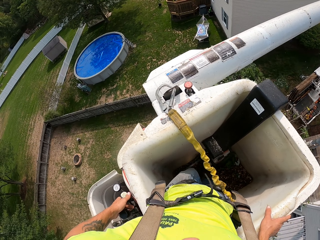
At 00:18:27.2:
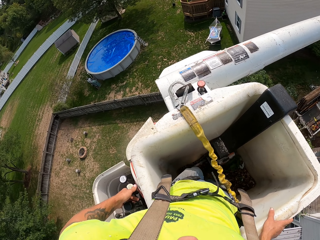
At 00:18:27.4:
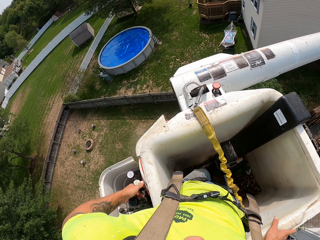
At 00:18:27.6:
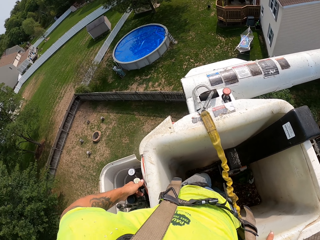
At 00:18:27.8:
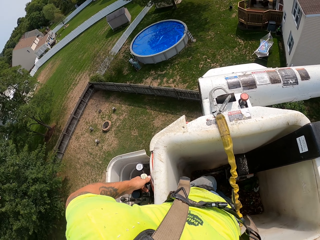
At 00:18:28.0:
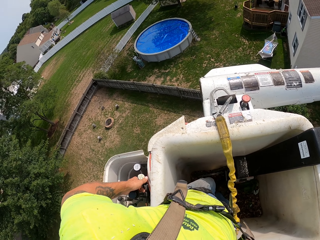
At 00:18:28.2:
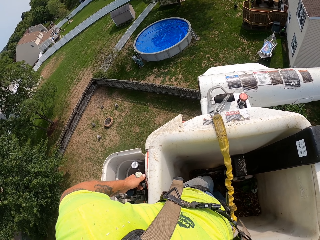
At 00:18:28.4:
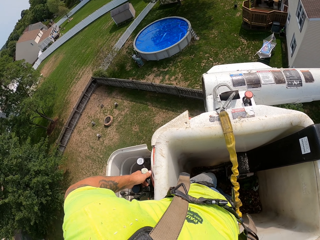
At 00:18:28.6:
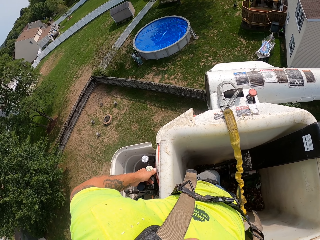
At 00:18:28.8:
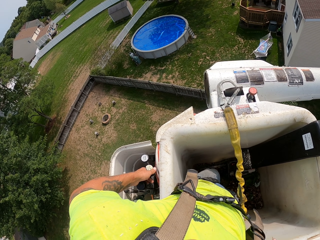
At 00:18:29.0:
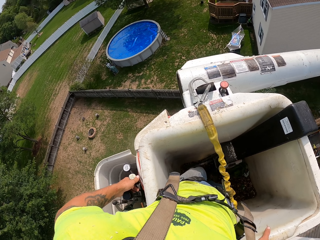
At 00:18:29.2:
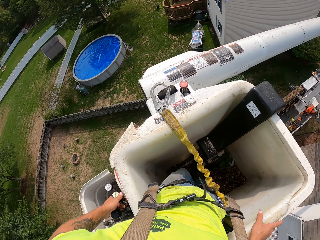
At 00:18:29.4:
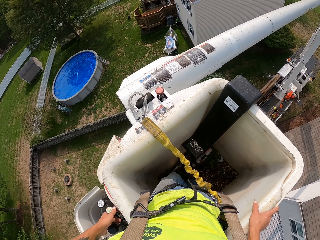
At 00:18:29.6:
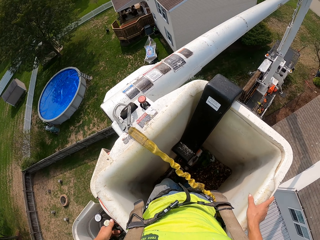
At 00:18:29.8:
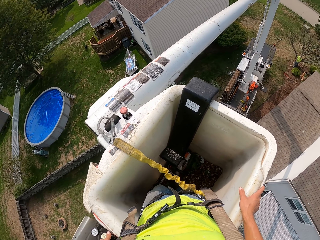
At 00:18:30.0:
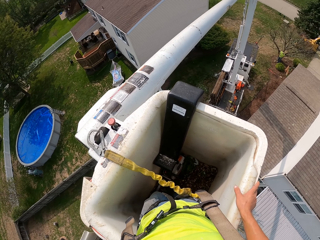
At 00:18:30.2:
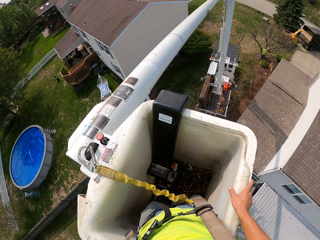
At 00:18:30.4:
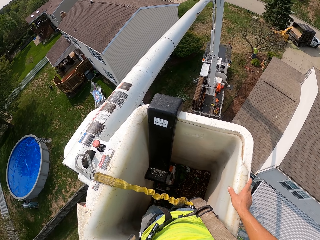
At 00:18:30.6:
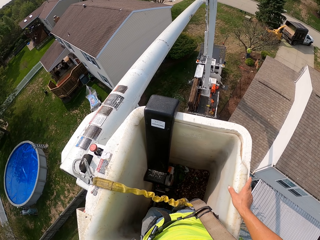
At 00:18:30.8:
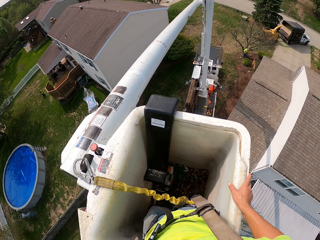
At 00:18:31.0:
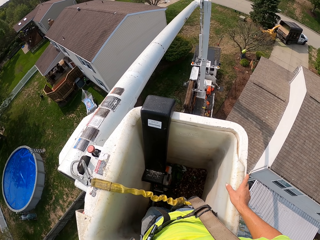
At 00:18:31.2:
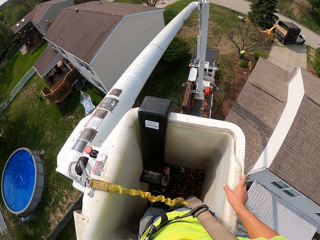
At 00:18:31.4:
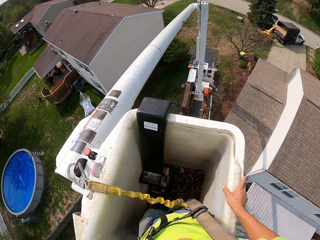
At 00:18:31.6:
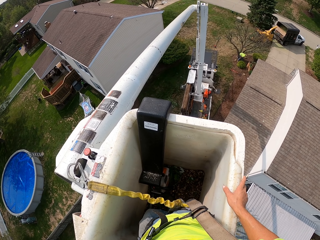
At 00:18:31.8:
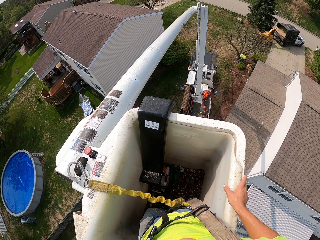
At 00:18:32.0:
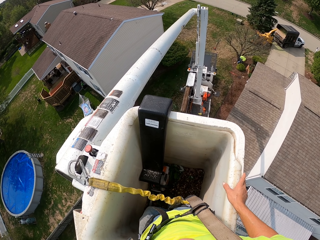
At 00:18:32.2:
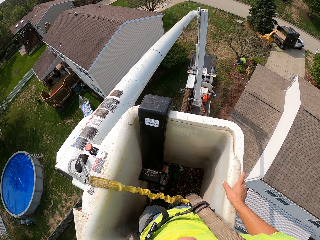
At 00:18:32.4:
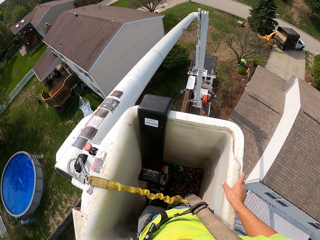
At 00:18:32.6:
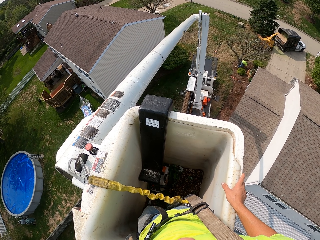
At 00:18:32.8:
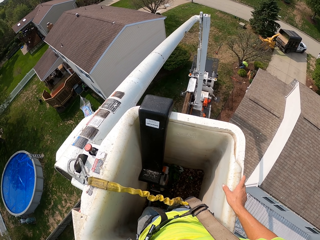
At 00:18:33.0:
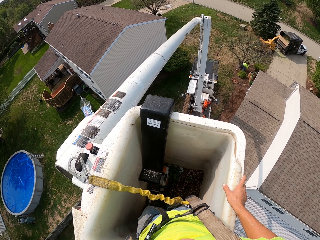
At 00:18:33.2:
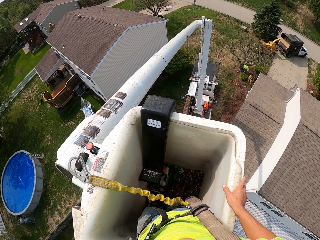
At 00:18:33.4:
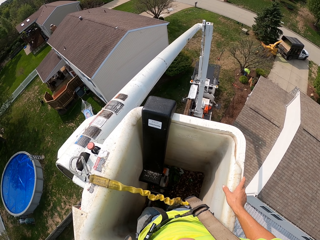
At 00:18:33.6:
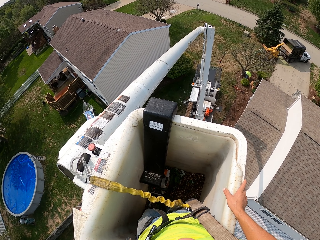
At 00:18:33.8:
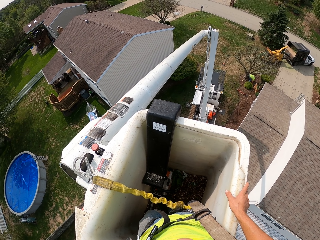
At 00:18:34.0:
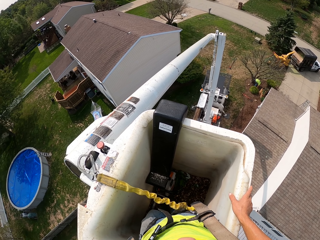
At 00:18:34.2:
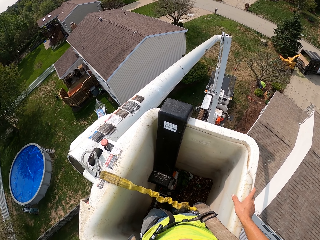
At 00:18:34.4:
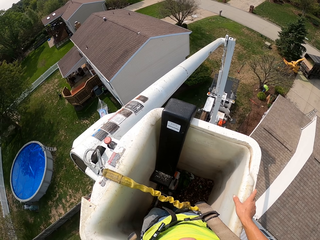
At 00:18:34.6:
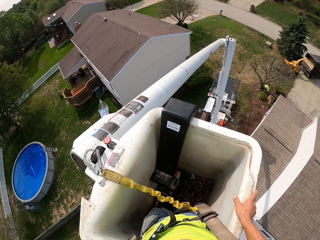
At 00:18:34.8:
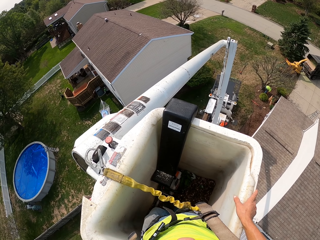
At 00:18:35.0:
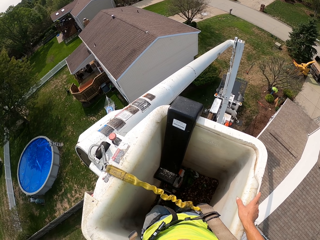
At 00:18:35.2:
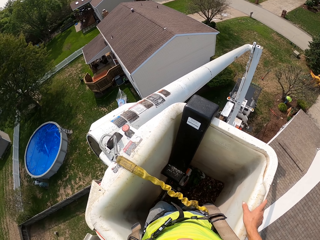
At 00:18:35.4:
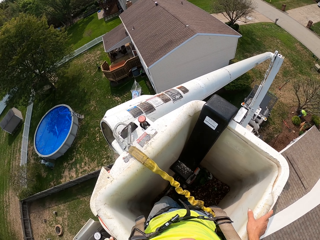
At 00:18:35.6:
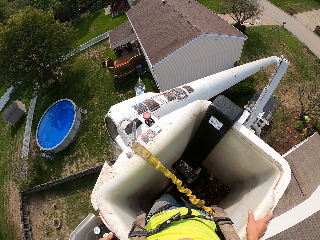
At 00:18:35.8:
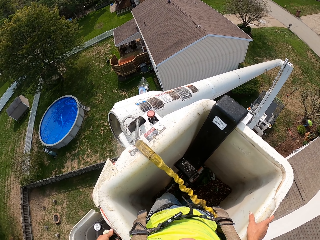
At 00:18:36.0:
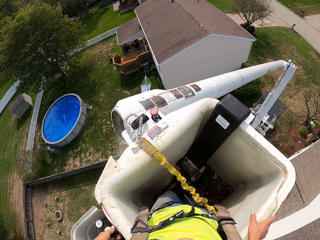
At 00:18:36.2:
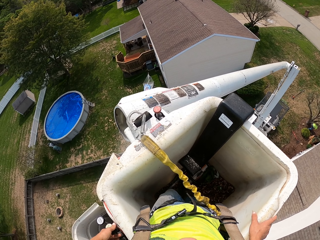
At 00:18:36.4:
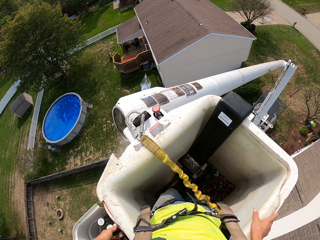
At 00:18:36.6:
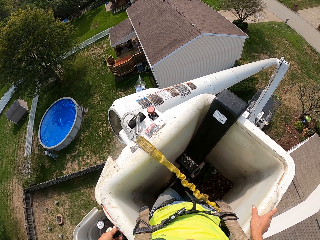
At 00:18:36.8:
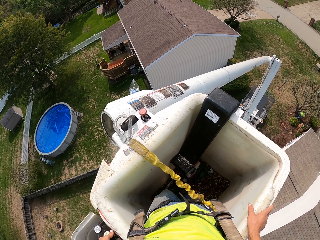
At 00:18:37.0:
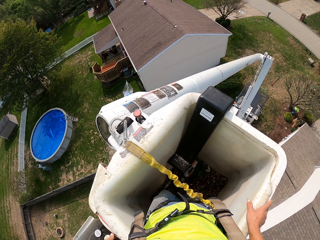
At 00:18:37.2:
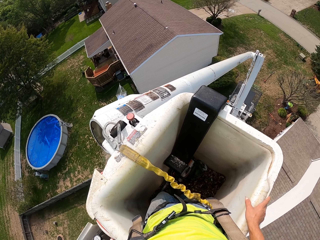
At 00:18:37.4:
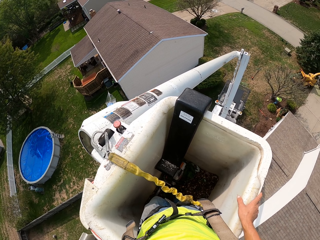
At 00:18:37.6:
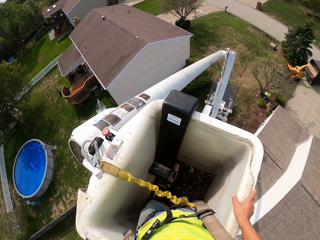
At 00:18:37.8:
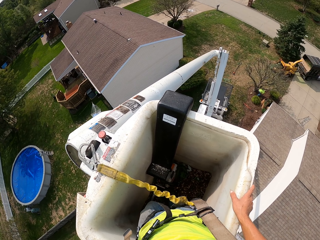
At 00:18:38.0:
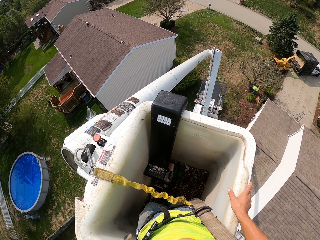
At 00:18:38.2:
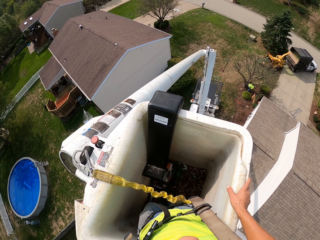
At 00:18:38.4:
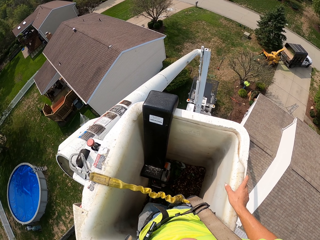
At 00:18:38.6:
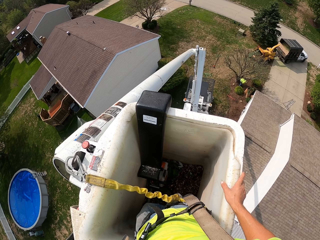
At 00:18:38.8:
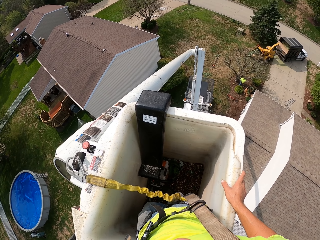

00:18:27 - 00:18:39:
The camera wearer holds onto the control button with his left hand. He moves.

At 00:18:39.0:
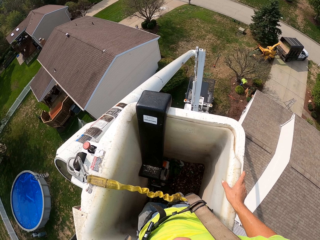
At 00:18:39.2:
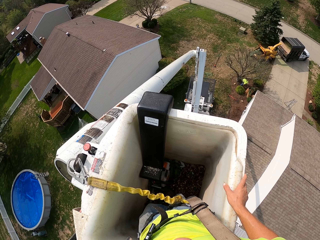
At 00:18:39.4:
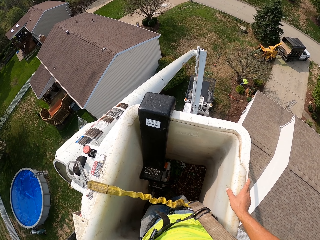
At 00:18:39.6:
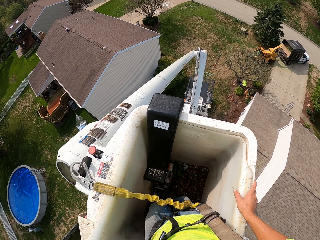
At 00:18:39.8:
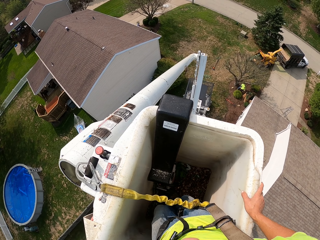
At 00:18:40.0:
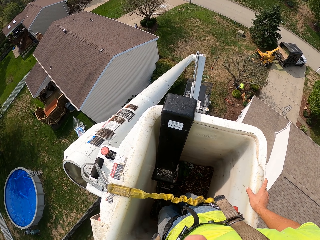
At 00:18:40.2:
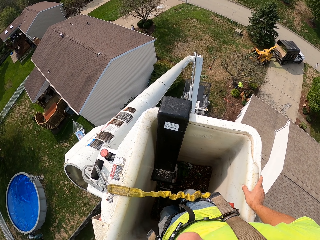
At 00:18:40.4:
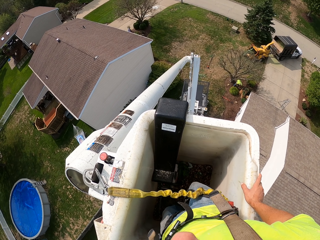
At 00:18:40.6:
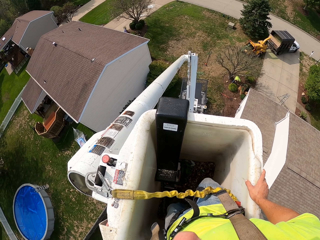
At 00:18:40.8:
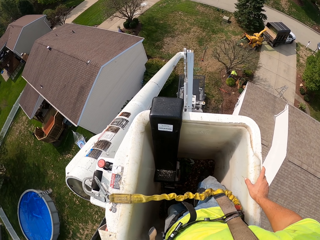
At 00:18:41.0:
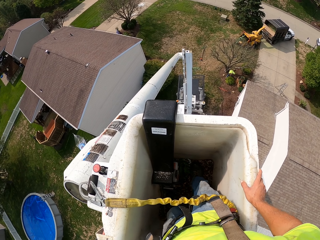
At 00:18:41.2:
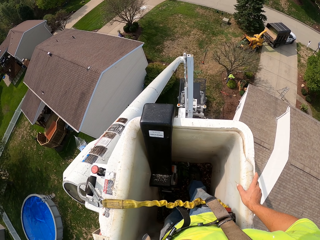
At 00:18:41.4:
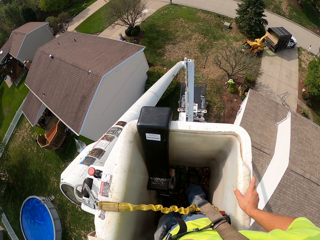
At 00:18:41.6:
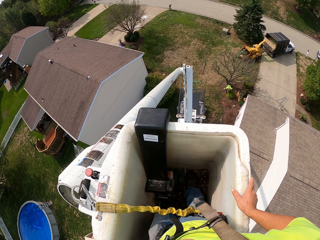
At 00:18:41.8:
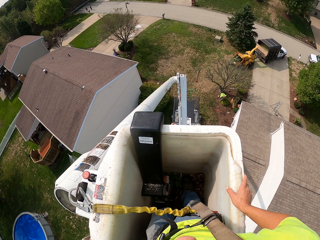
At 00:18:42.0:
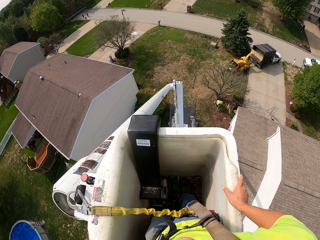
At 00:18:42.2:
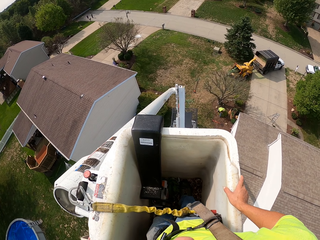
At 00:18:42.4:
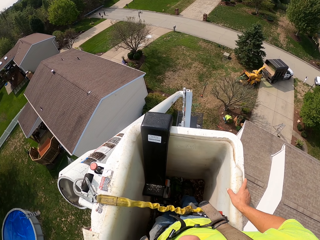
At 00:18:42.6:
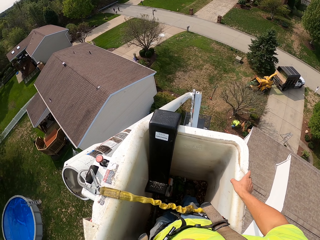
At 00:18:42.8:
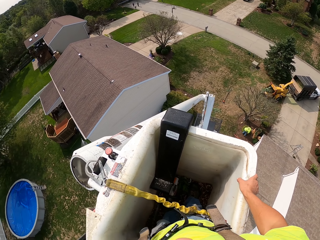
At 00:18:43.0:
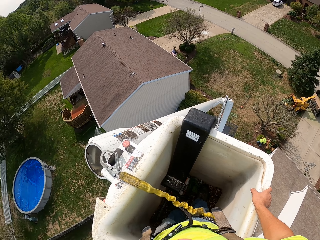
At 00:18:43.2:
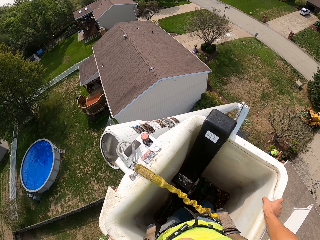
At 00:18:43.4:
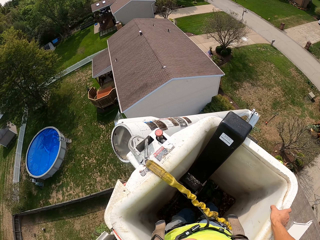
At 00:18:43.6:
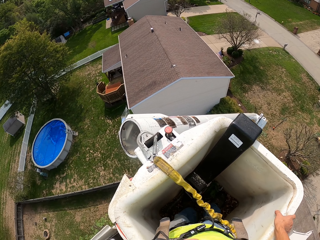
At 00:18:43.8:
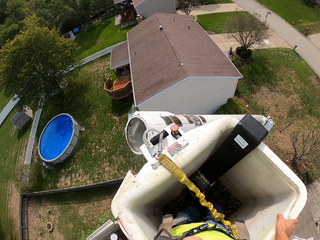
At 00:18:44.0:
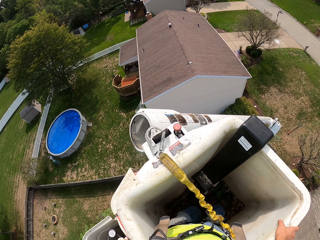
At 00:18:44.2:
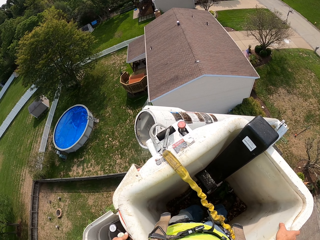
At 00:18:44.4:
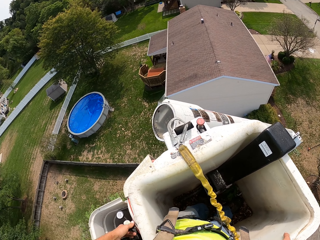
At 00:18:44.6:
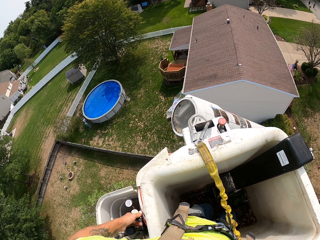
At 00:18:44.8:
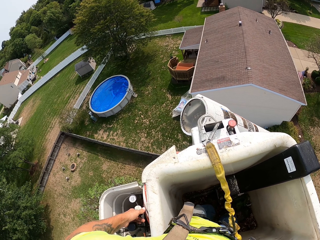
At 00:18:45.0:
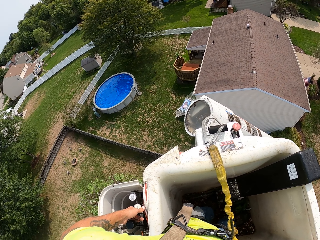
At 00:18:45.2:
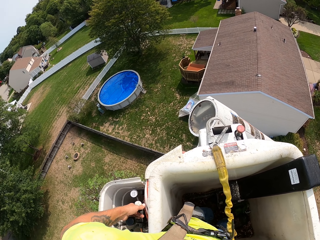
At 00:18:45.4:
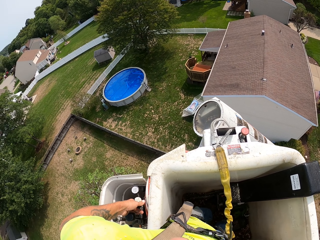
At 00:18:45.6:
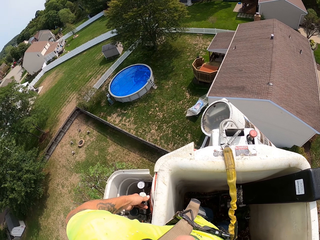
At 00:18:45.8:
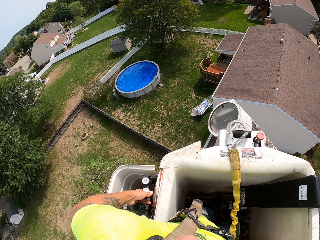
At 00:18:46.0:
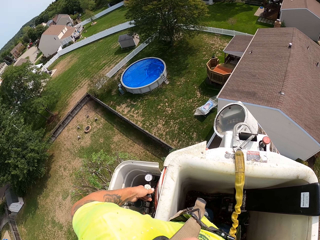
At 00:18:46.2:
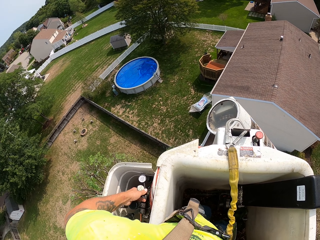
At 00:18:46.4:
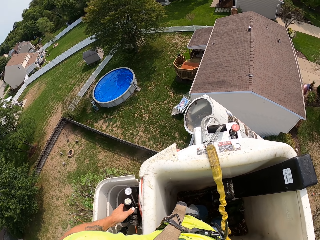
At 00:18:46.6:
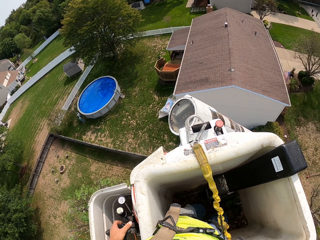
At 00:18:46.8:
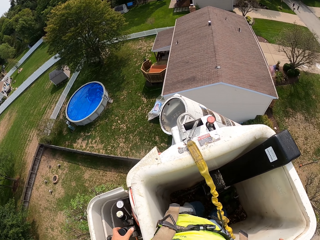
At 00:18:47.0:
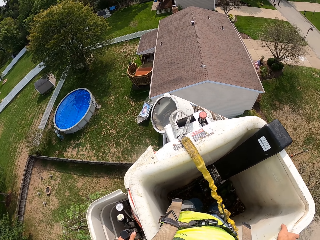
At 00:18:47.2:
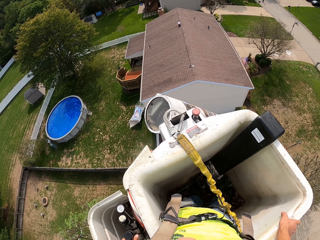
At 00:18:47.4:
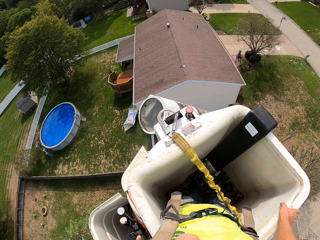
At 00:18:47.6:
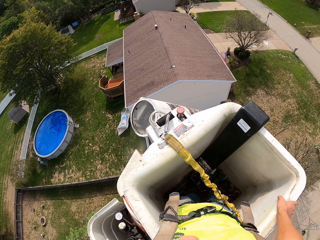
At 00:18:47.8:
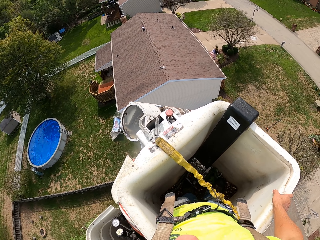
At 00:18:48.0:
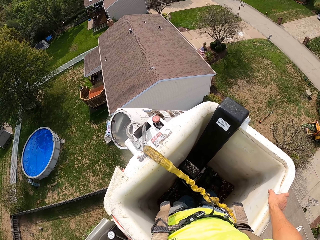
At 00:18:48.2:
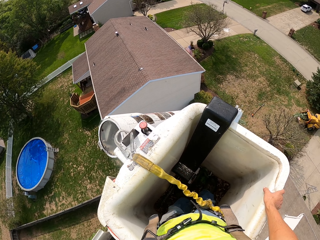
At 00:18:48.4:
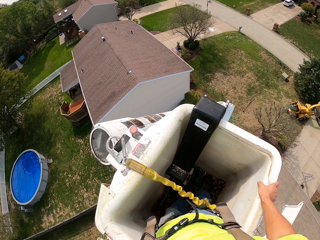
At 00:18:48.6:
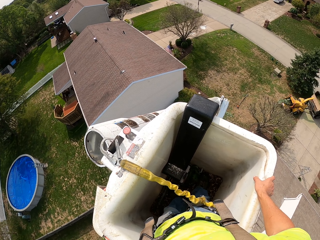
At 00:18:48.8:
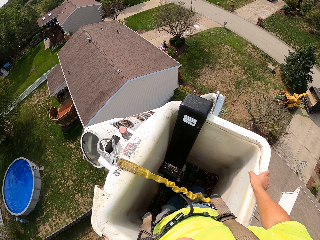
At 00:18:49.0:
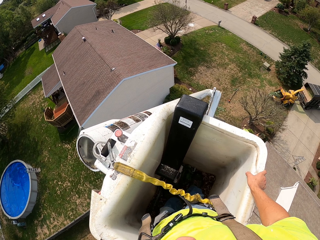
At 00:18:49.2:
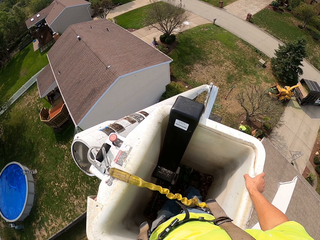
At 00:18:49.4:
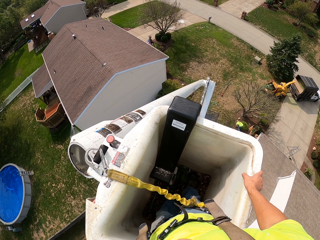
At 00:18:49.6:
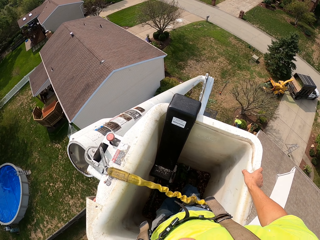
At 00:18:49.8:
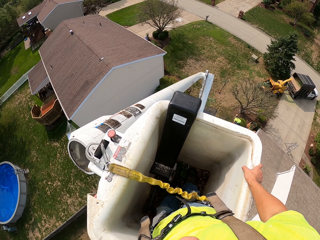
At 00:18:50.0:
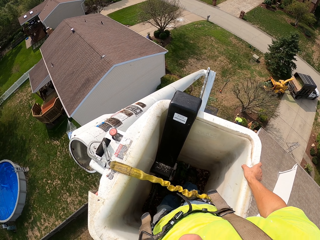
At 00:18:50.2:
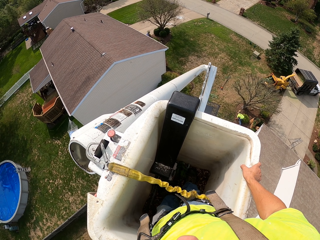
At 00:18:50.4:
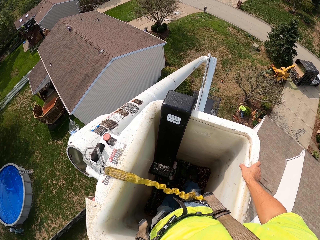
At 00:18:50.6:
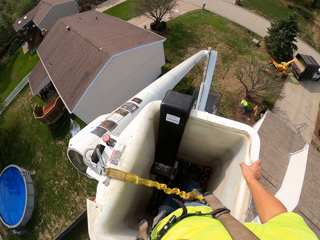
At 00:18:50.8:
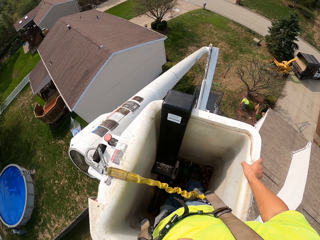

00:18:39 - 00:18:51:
The camera wearer lifts his right leg. He moves his right hand. He moves. He removes his hand from the control button.
